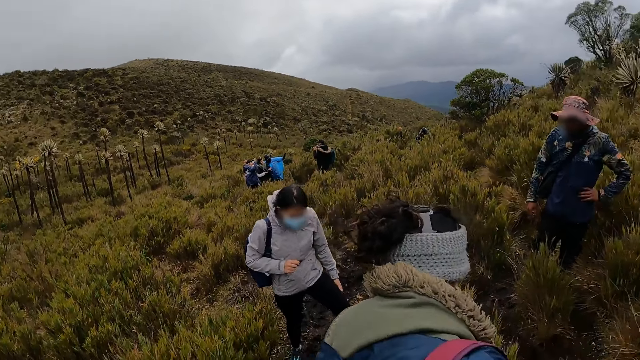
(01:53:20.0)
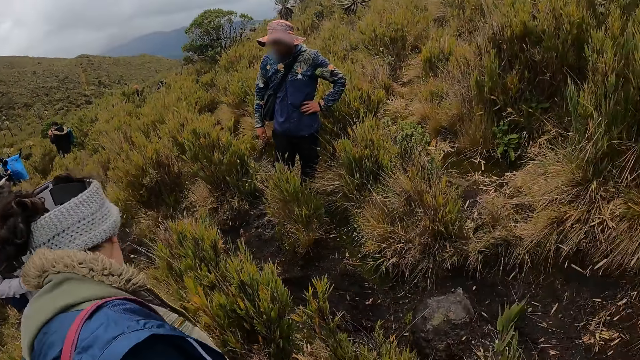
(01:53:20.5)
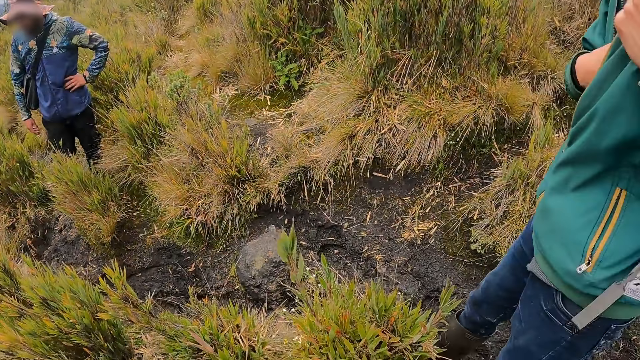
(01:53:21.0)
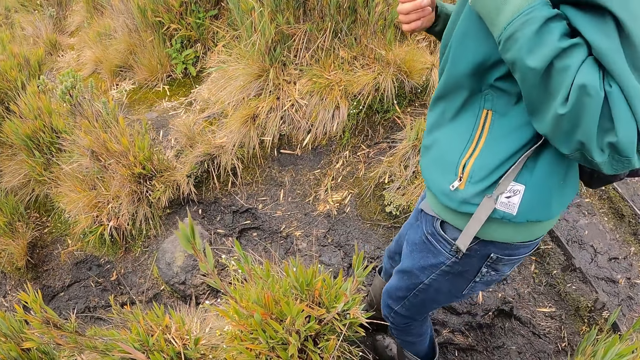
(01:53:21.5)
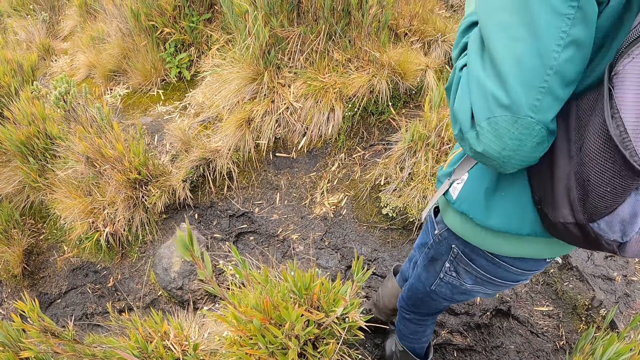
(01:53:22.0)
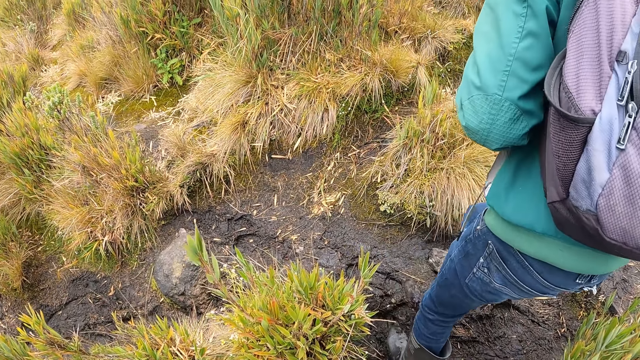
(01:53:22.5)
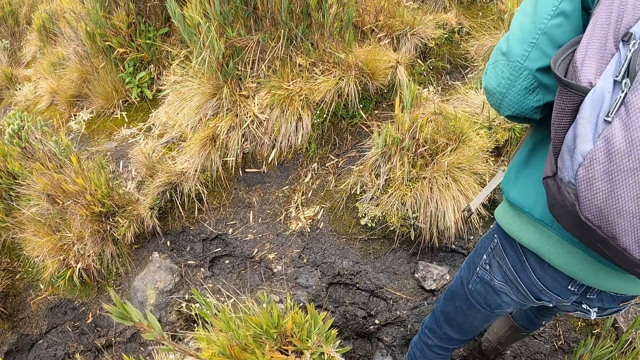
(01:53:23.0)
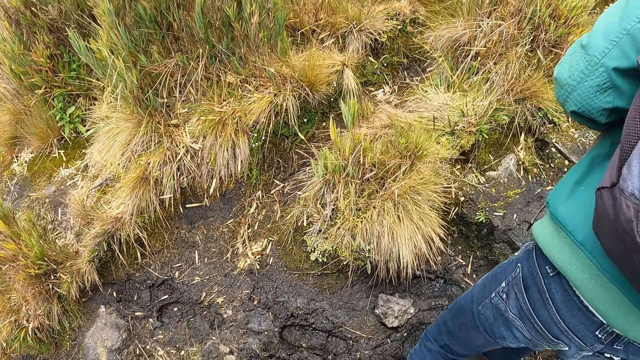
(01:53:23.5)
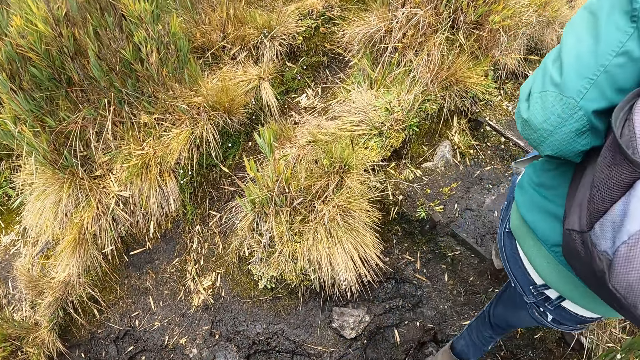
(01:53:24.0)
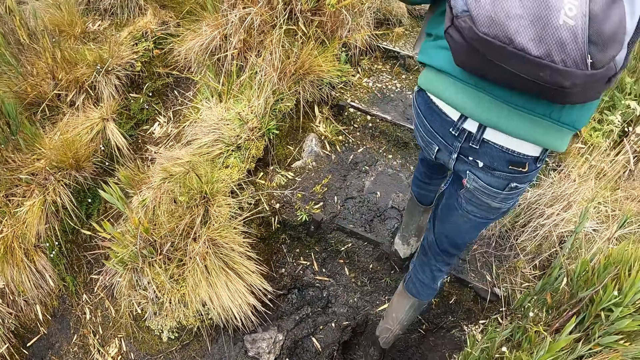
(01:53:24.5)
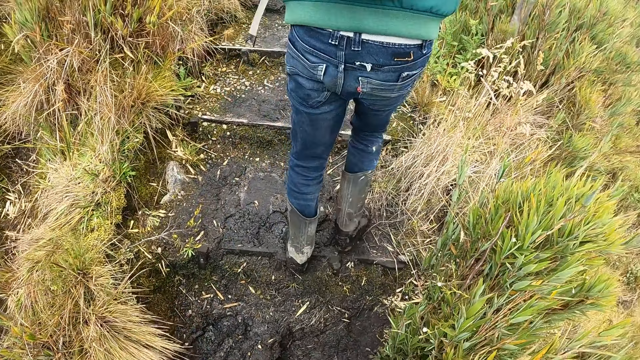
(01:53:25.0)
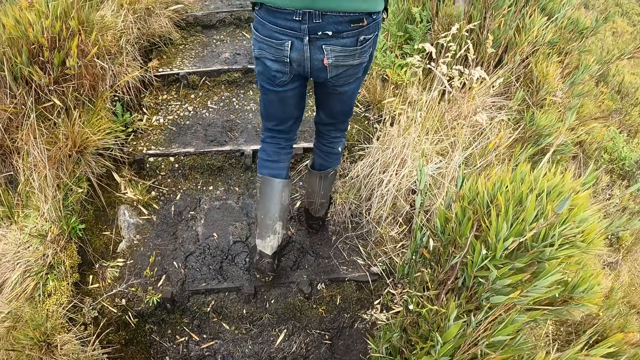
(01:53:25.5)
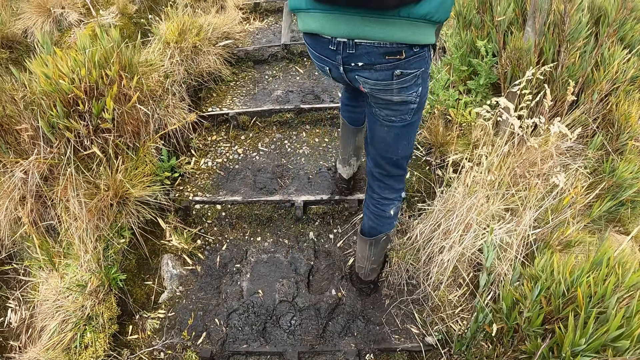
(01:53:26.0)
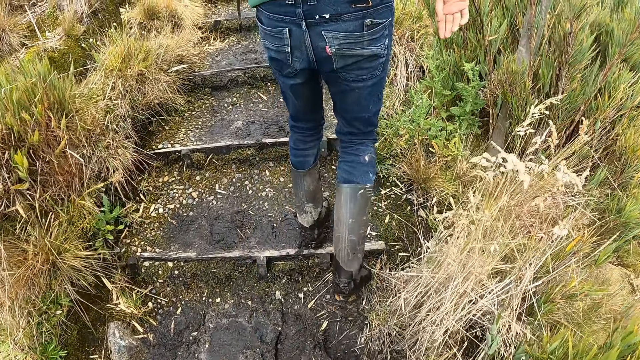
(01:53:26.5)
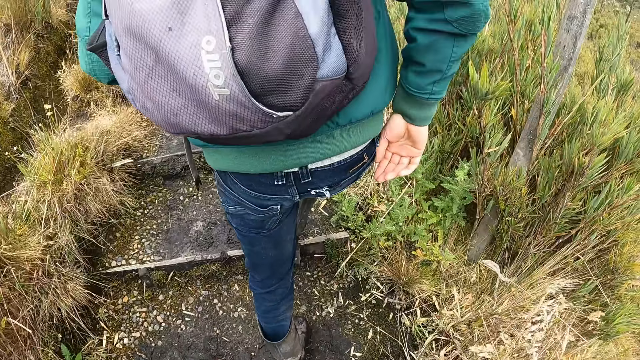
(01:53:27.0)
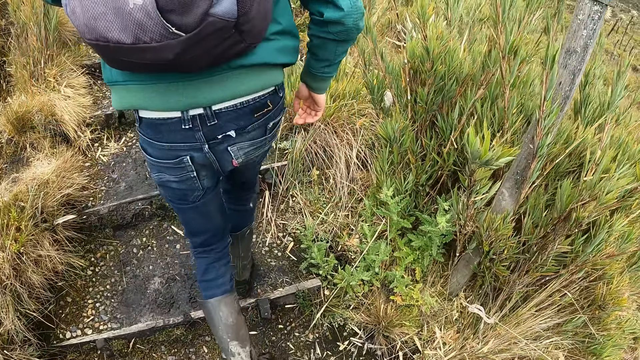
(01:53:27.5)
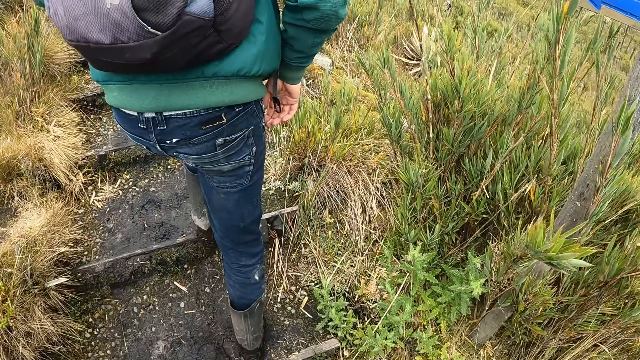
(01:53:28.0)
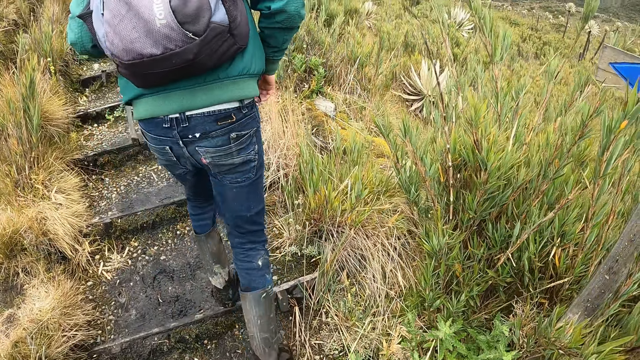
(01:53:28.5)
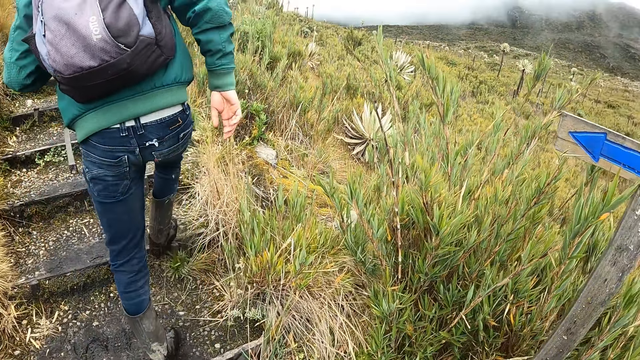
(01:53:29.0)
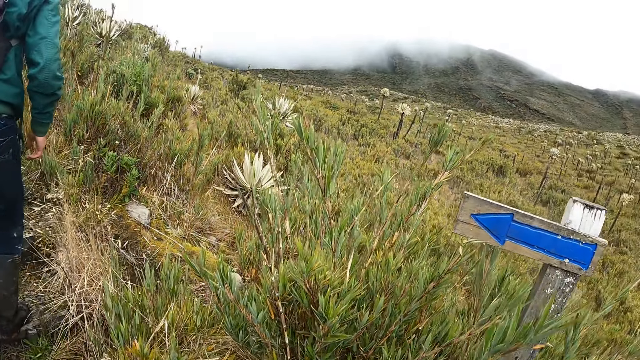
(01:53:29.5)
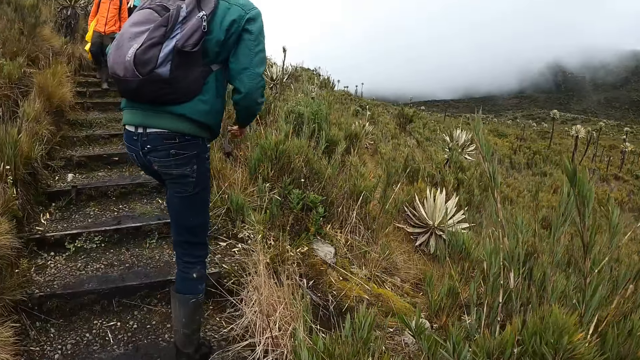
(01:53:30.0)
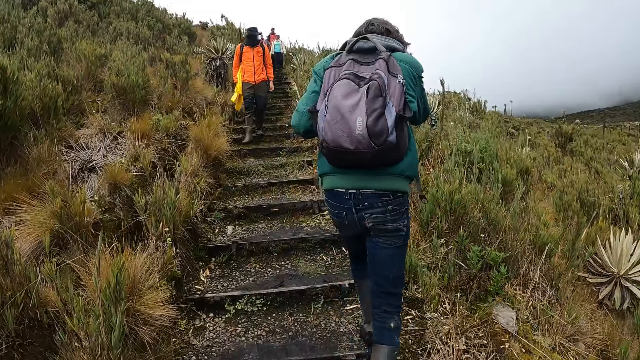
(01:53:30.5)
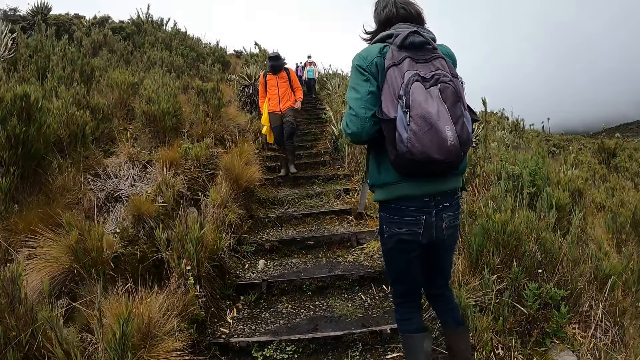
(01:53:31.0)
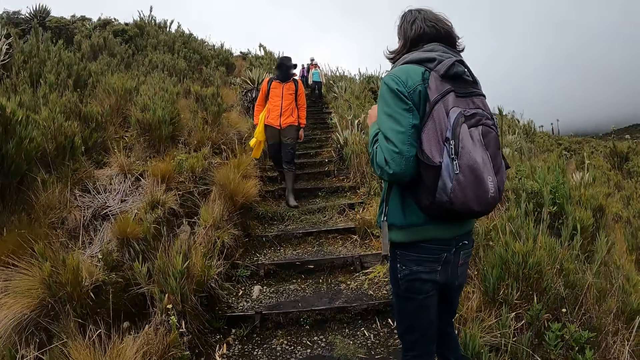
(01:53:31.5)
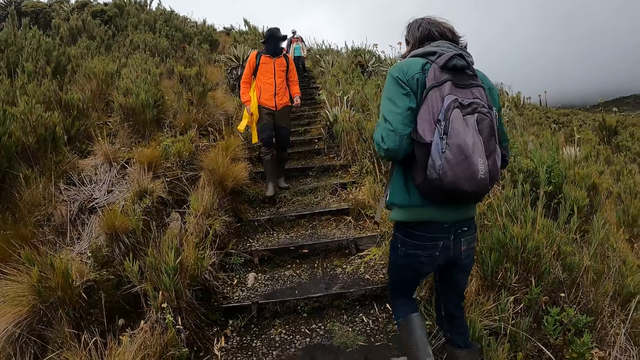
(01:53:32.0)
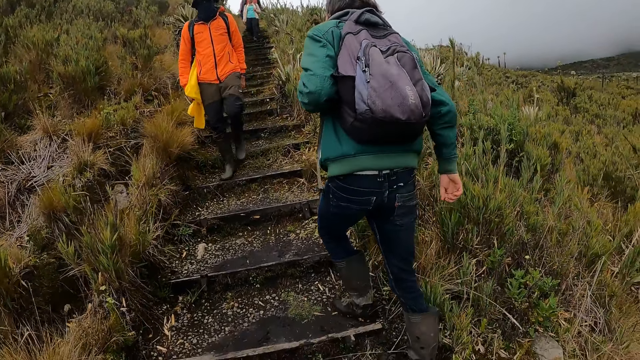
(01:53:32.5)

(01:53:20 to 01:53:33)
A man walks on the trail. The camera wearer hikes on the hill. The man adjusts his hair with his right hand.

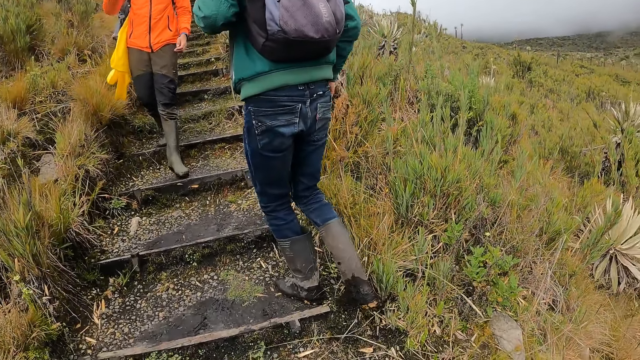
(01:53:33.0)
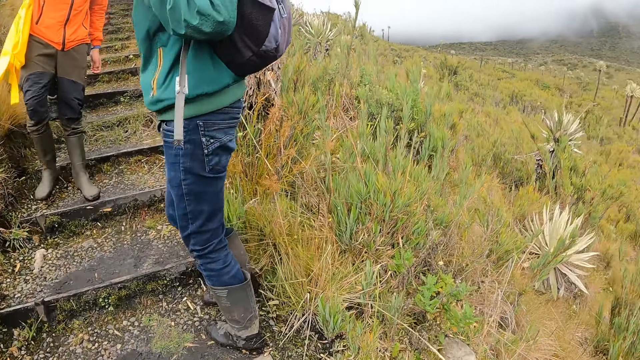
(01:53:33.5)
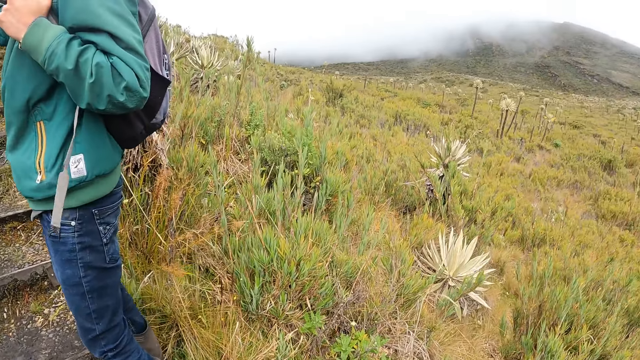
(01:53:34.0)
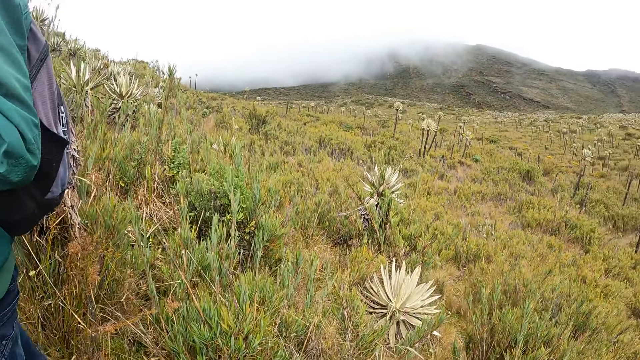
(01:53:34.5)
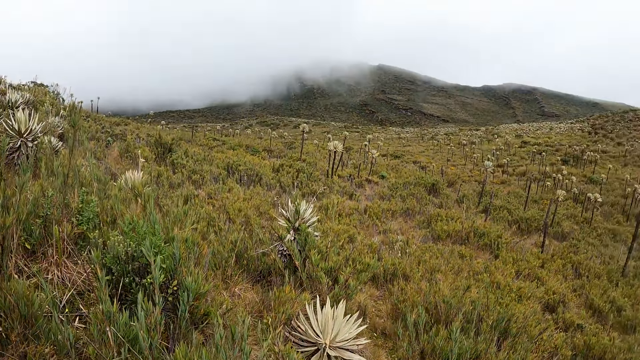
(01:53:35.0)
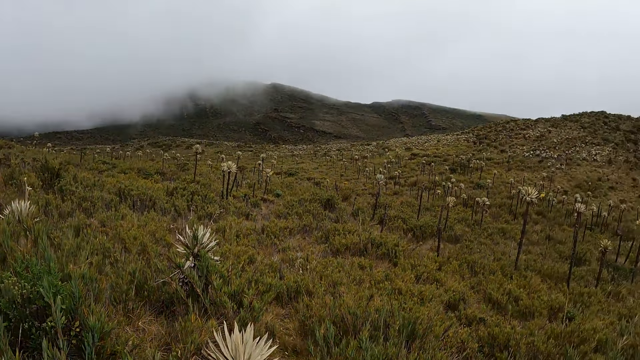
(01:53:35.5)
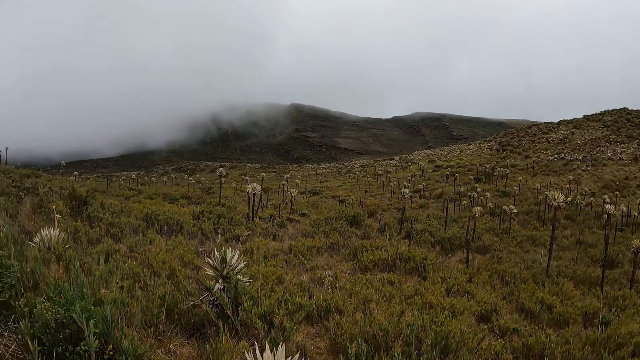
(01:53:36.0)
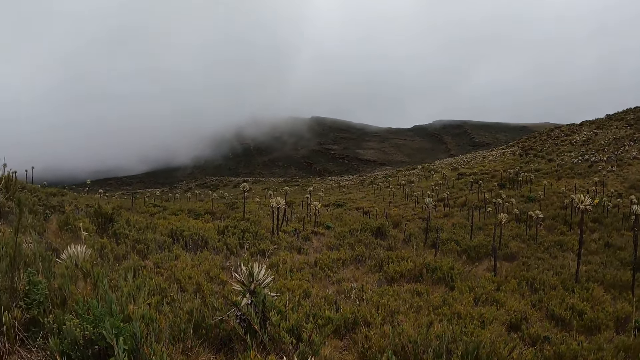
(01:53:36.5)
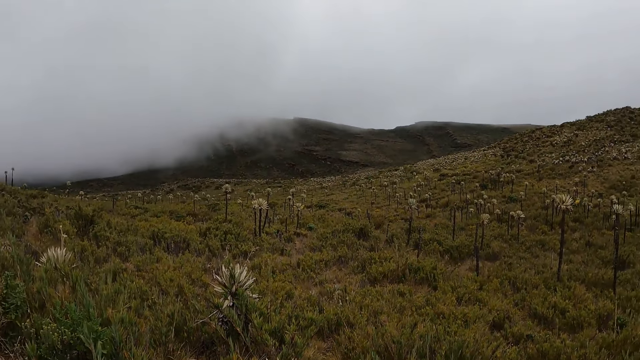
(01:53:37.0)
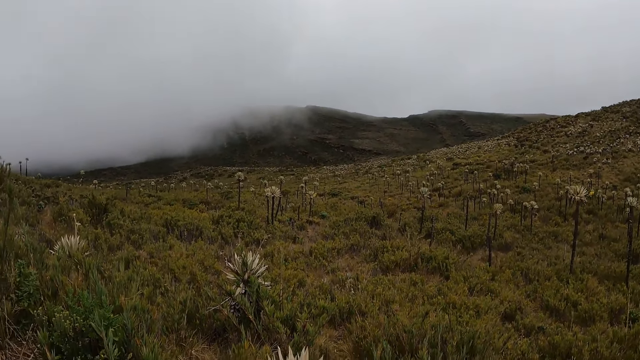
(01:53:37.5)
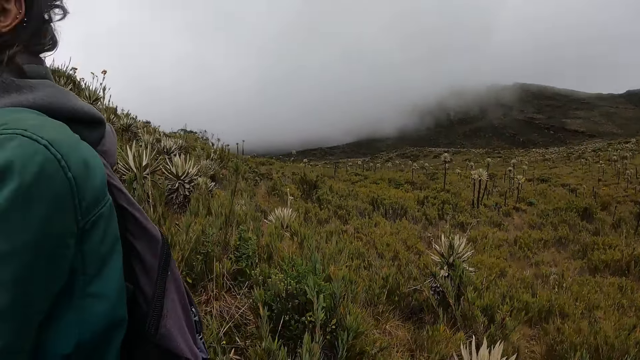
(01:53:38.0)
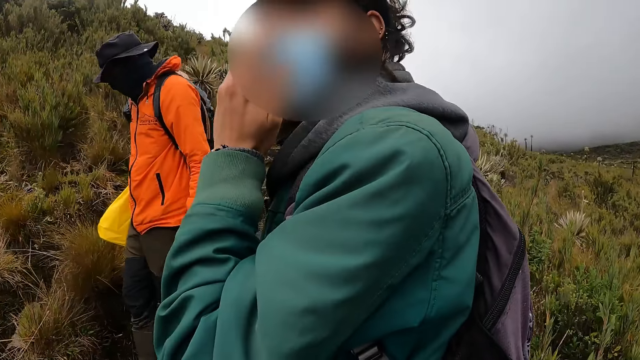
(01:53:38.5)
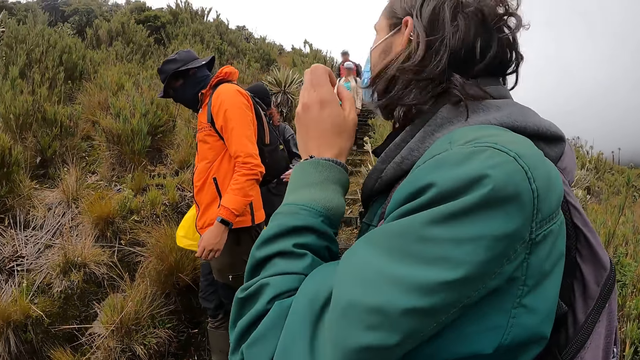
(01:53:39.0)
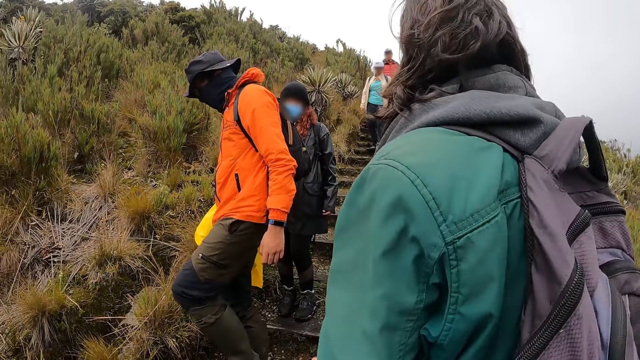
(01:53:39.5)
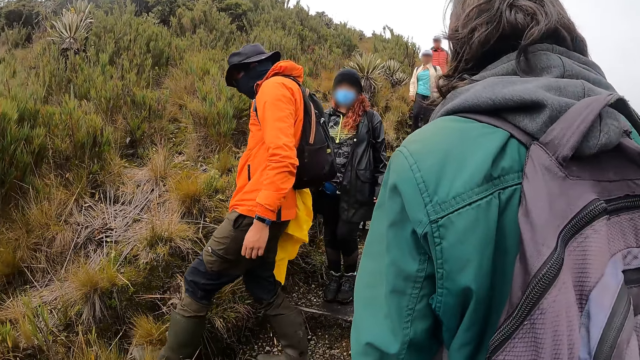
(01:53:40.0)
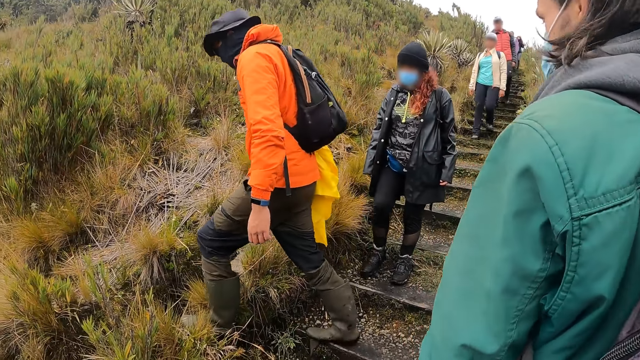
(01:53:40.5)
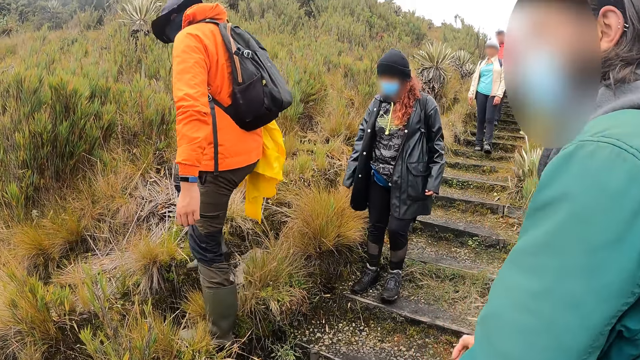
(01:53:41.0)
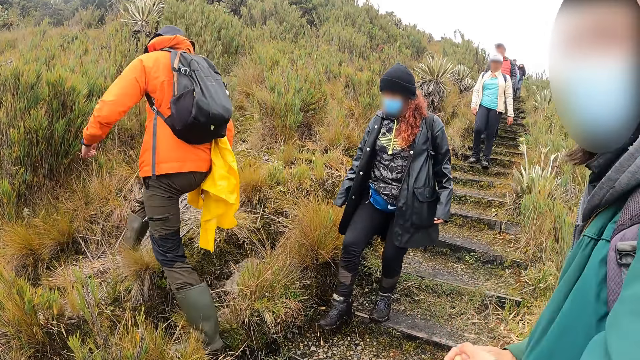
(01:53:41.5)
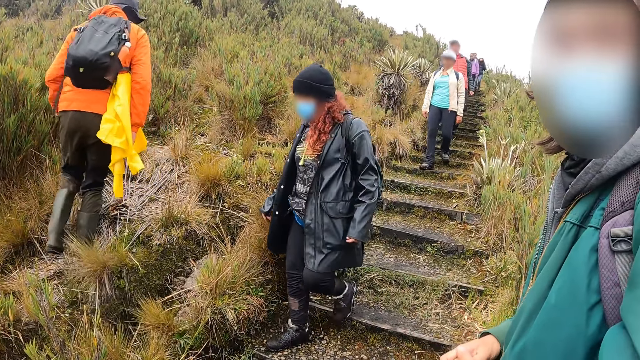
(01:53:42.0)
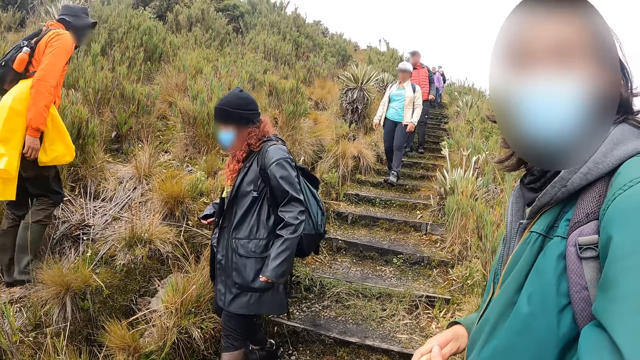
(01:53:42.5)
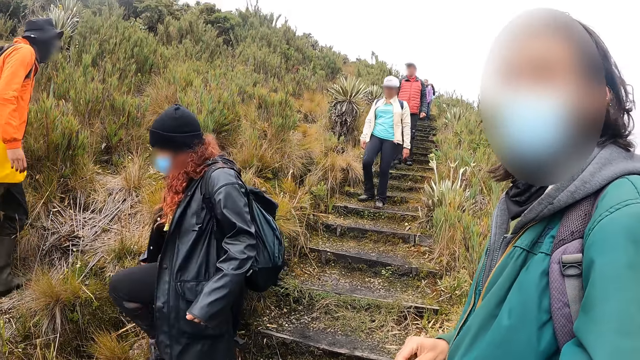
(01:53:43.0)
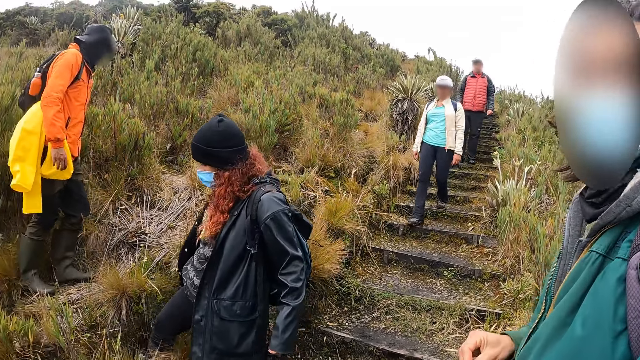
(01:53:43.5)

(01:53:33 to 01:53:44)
The camera wearer looks around. The man adjusts his mask on his face with his right hand and rubs both hands together. The camera wearer dialogues with the man.
